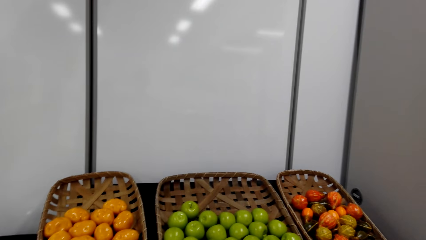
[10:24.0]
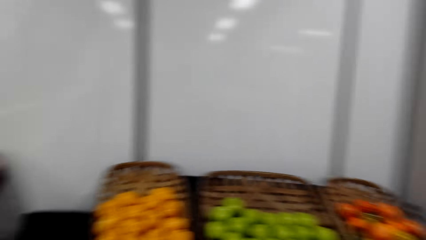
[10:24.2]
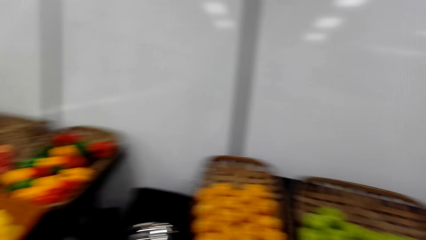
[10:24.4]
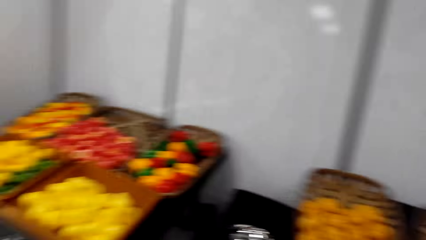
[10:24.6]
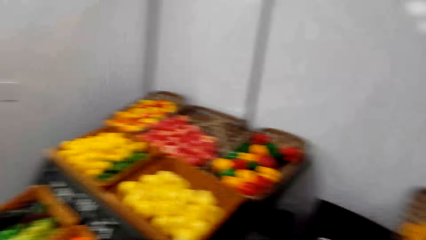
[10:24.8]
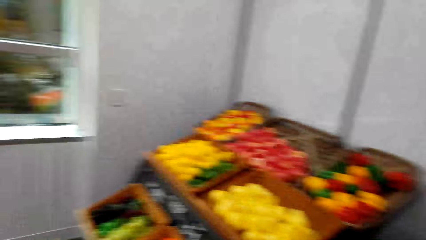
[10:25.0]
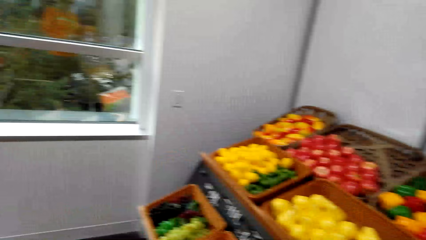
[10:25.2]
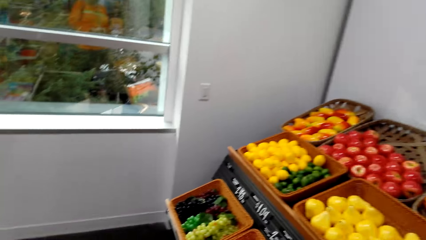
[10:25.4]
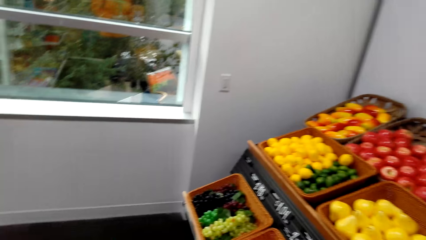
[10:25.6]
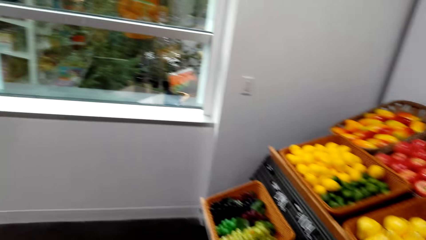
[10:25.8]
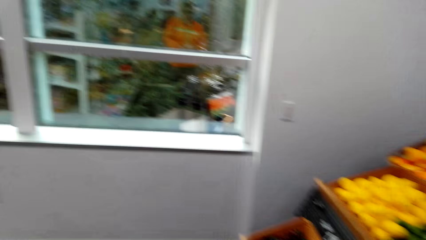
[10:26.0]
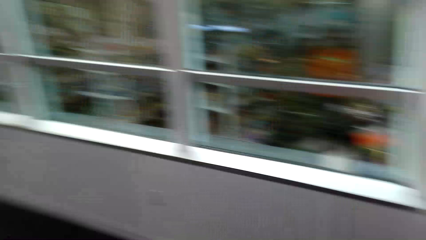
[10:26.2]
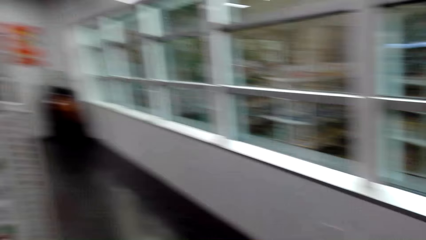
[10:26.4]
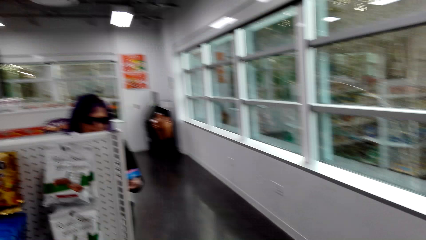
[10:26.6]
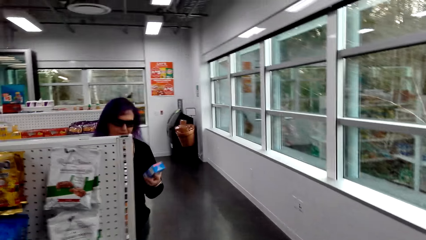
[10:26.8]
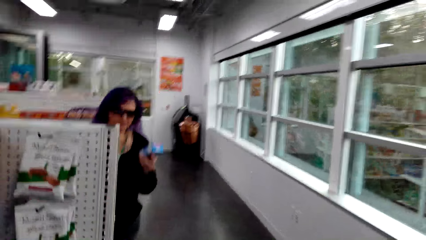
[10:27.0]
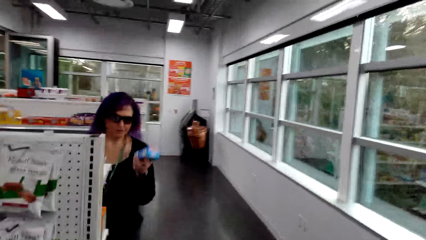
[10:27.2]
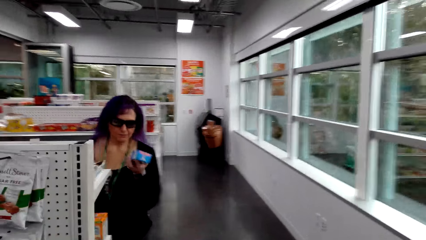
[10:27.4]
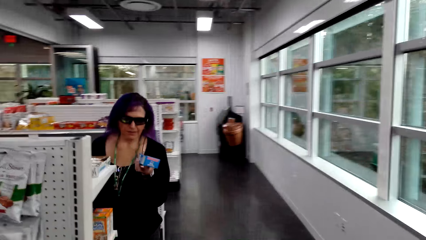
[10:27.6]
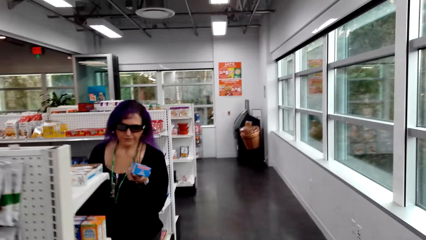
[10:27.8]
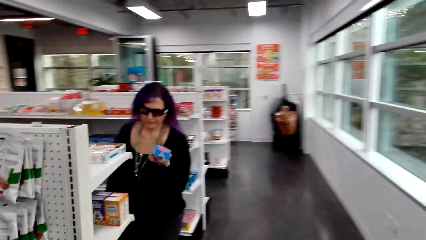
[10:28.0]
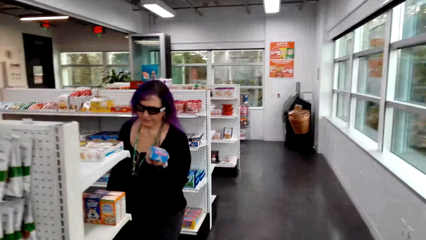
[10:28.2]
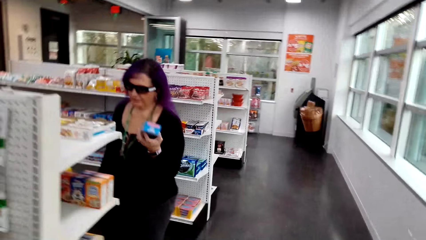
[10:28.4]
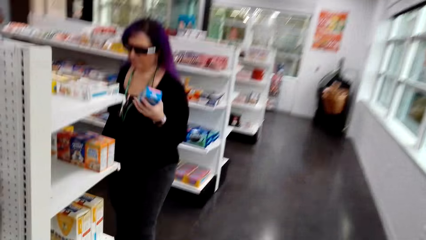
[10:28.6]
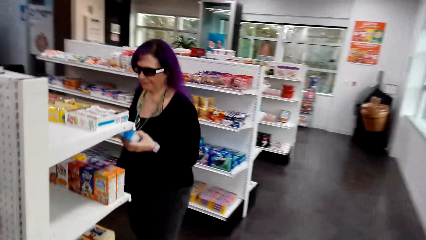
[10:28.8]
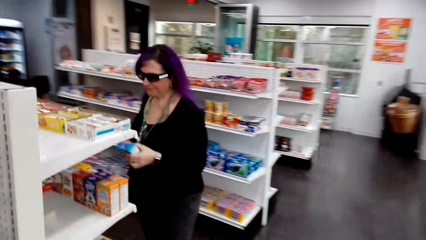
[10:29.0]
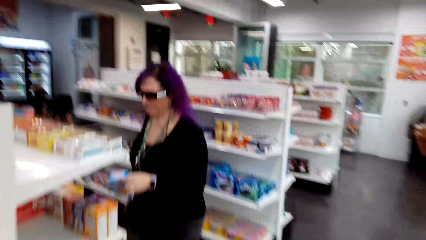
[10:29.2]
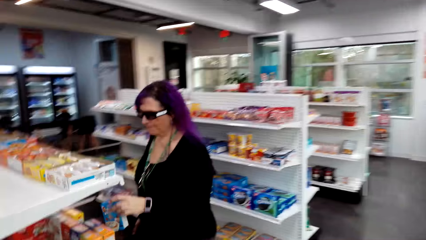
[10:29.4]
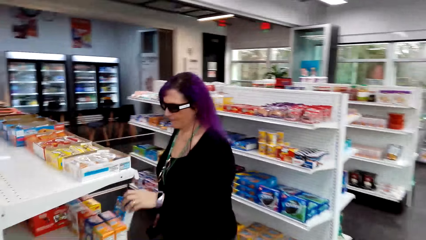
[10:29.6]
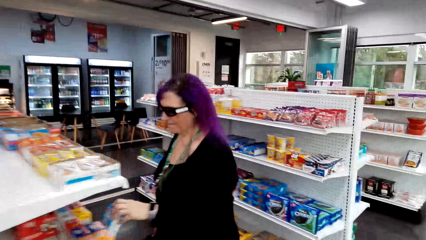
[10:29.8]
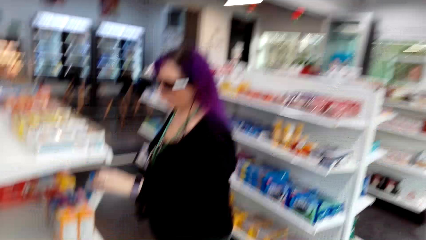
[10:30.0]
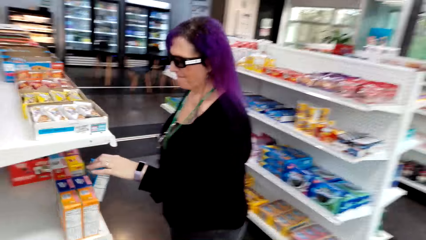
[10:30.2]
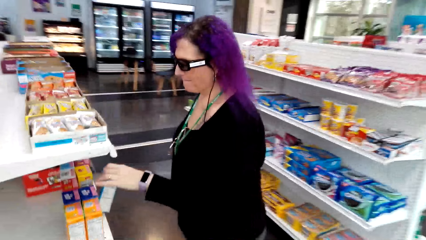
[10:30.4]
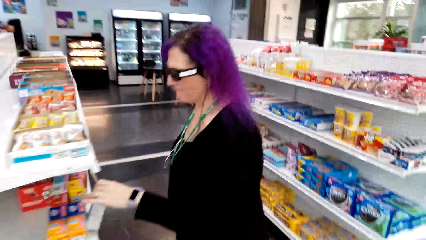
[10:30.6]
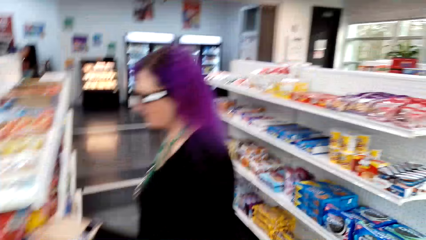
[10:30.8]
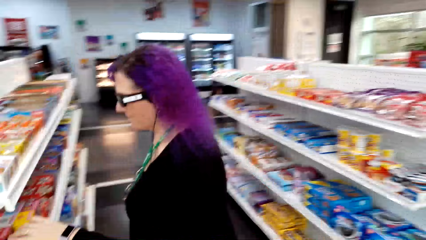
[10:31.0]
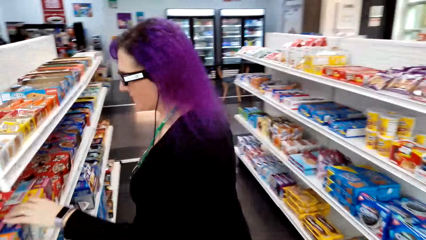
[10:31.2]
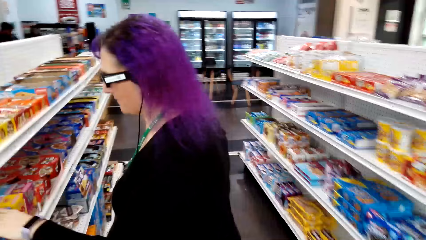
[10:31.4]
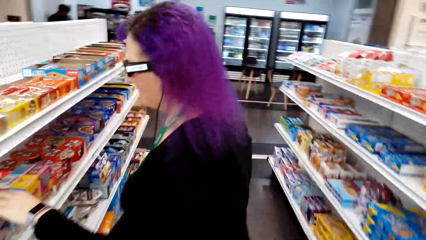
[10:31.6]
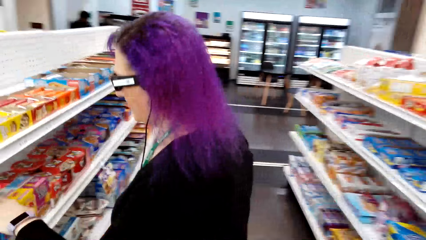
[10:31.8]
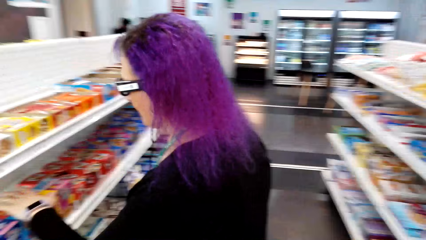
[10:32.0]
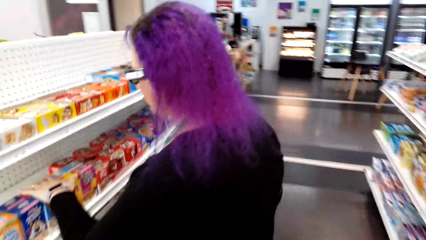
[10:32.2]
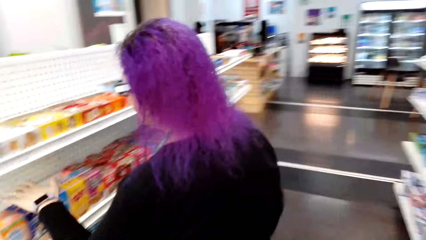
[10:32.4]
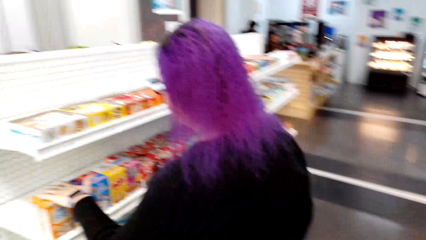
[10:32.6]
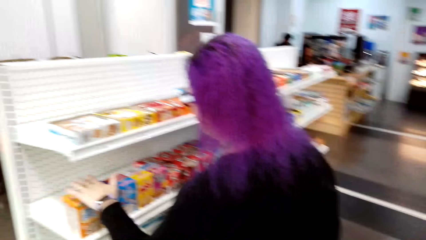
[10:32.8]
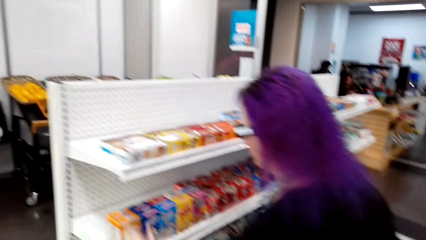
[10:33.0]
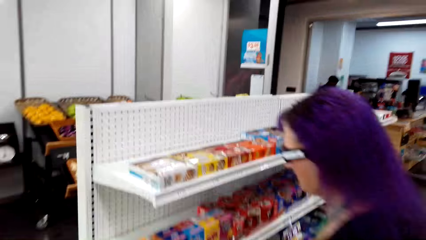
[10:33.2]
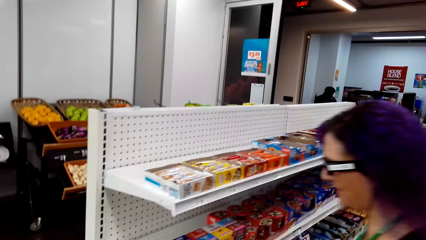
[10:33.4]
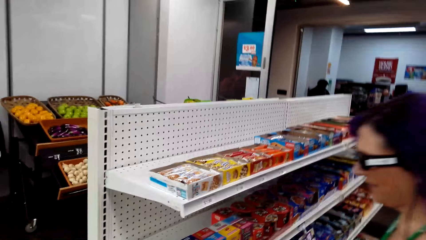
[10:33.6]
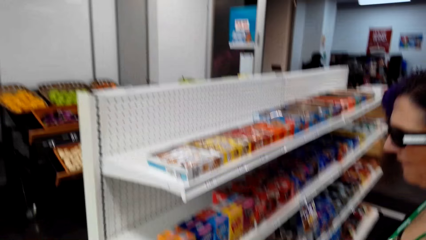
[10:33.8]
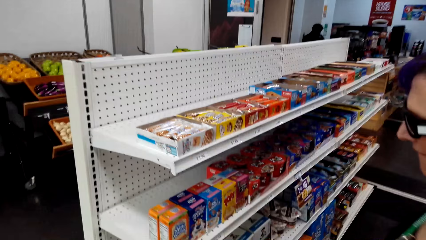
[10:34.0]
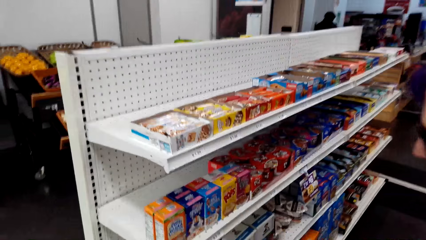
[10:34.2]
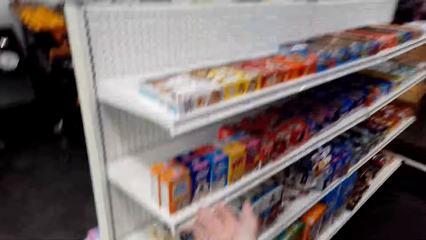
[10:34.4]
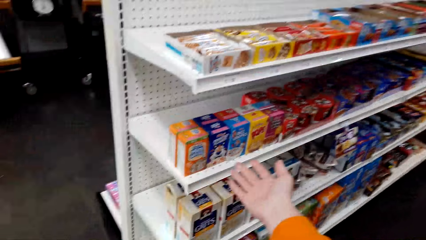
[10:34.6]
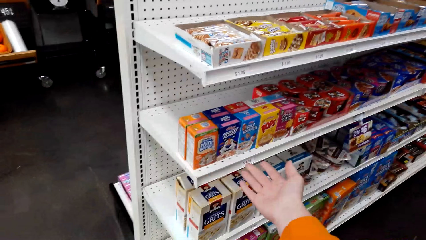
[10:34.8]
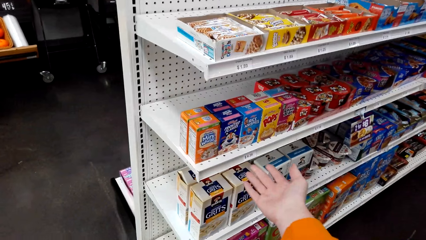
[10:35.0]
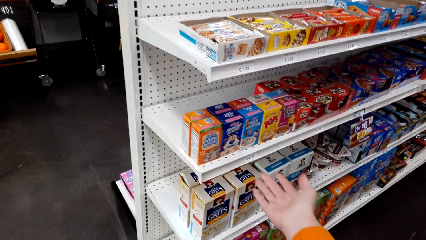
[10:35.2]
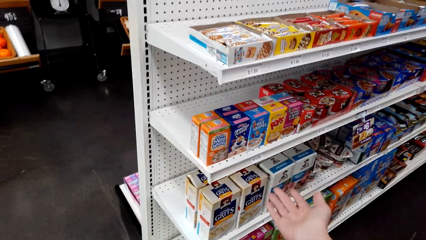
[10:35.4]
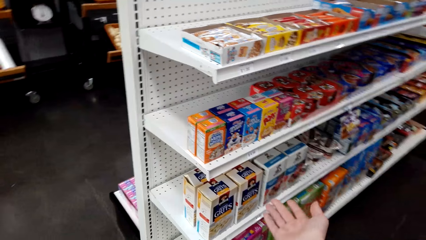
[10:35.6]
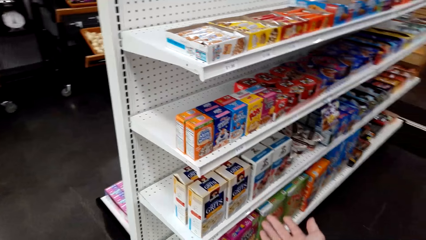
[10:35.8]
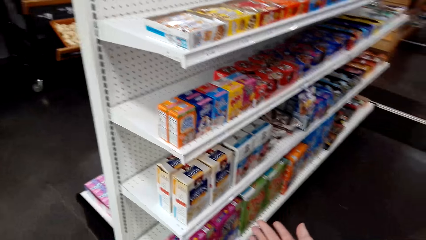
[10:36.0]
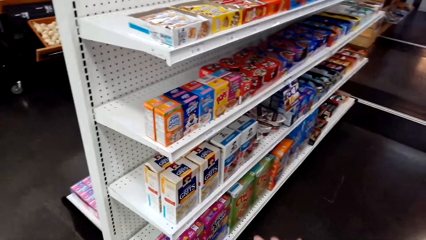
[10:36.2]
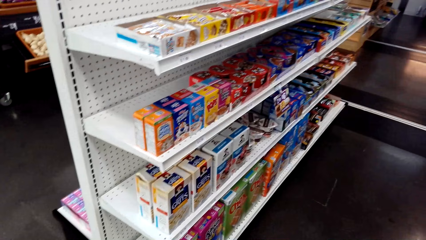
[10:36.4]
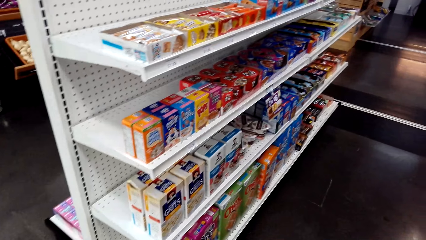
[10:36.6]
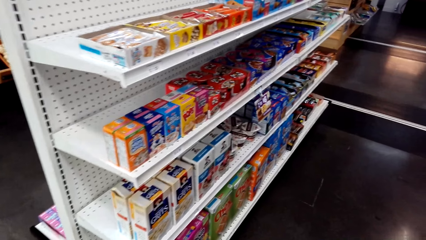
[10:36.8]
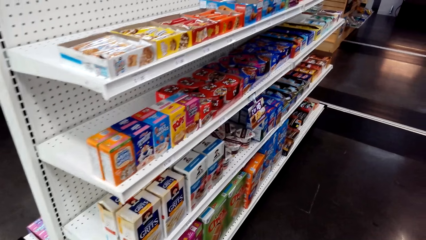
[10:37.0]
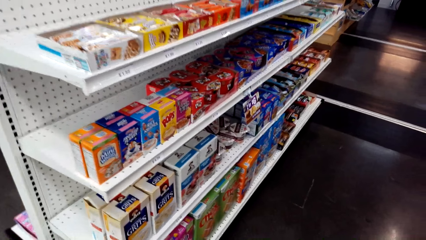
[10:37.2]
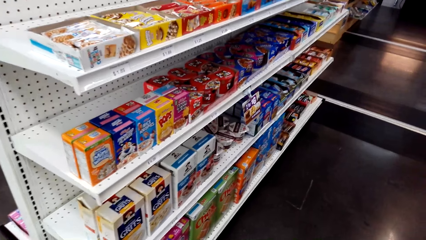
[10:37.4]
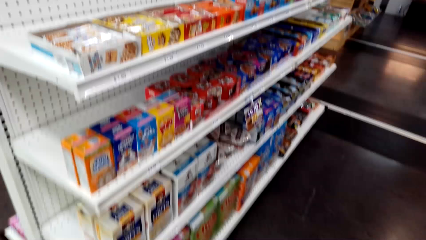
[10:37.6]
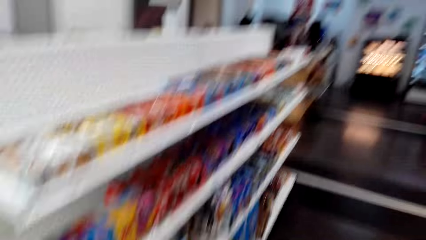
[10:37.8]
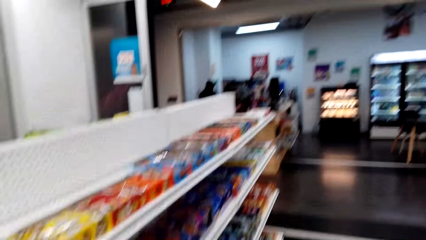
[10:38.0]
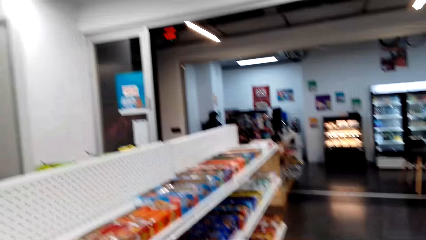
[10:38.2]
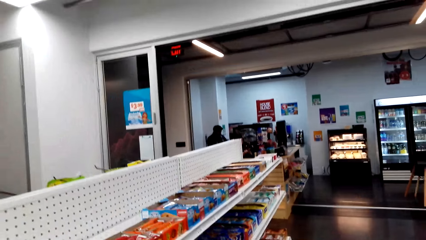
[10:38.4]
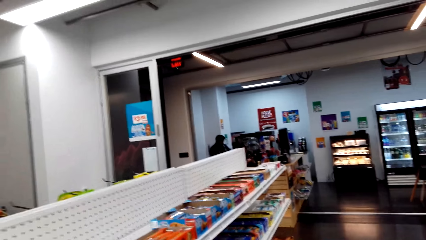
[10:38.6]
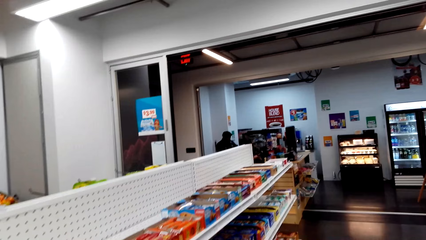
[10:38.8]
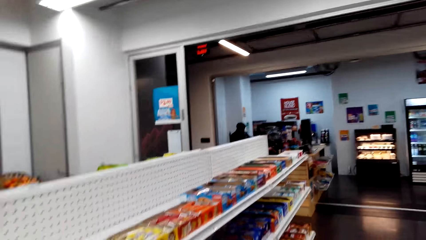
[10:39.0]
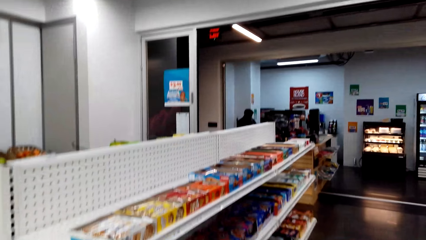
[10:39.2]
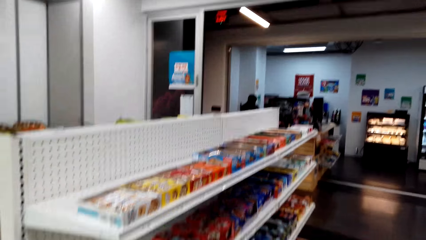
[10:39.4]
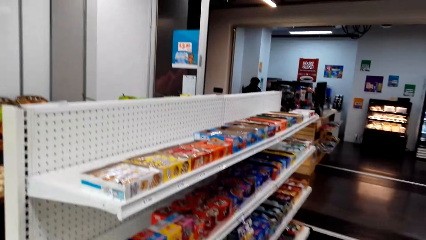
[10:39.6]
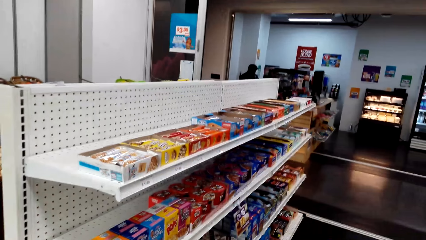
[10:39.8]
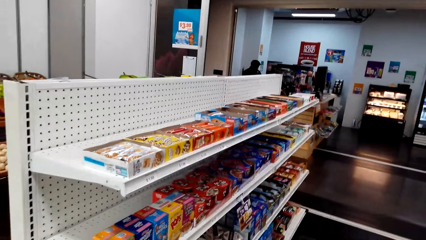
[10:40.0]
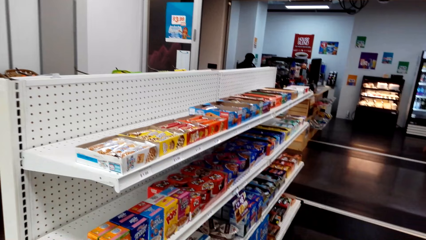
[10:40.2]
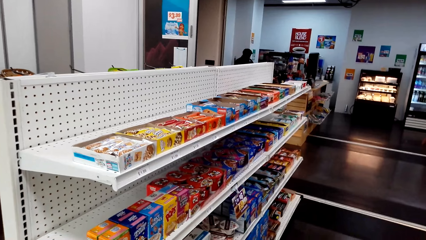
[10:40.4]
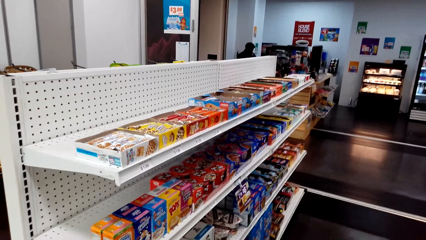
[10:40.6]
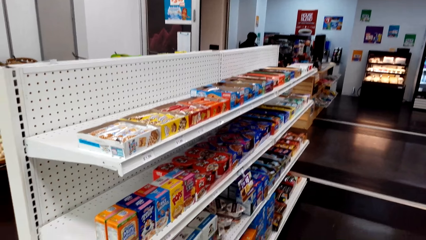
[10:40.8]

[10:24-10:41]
The camera wearer talks to a woman. They walk around the convenience store. The woman inspects the shelf. The camera wearer talks to the woman. They look around the shelf.
